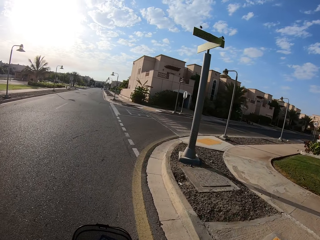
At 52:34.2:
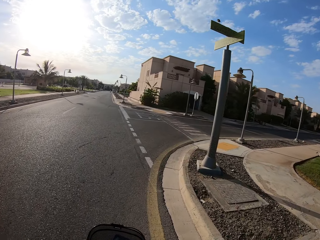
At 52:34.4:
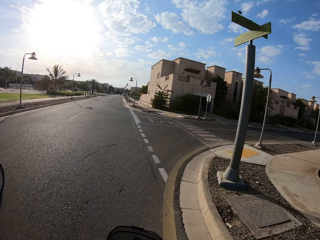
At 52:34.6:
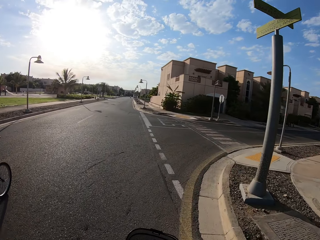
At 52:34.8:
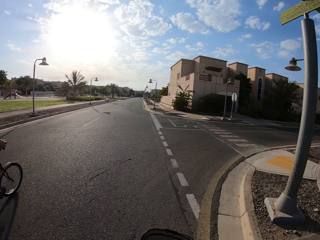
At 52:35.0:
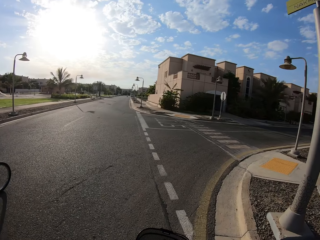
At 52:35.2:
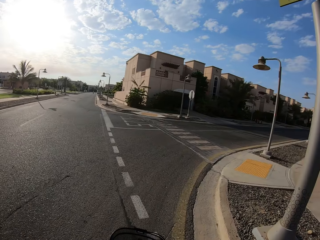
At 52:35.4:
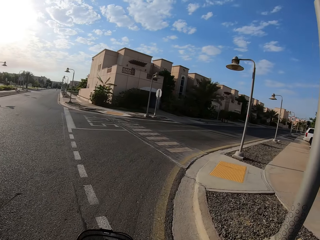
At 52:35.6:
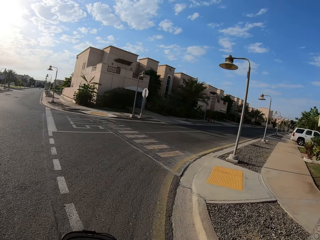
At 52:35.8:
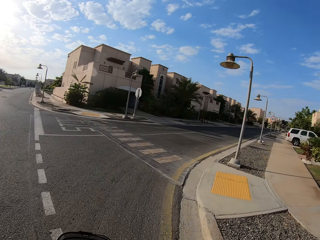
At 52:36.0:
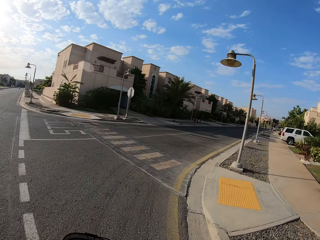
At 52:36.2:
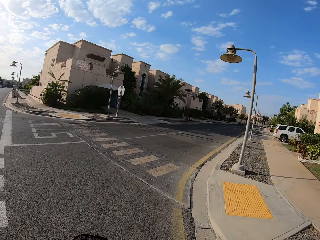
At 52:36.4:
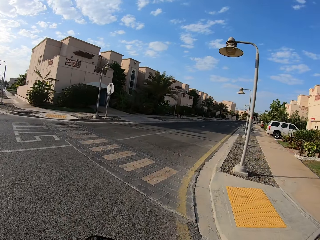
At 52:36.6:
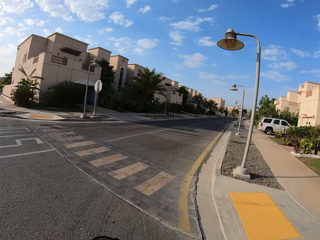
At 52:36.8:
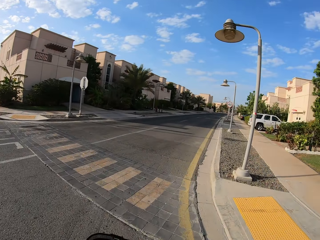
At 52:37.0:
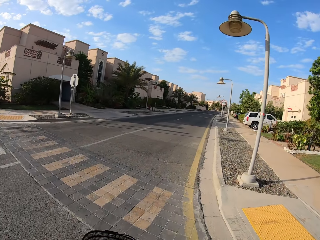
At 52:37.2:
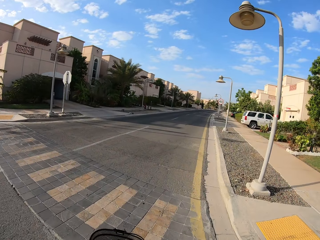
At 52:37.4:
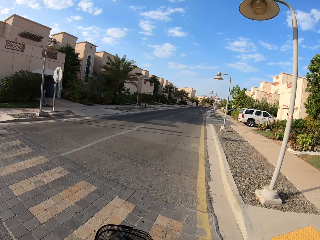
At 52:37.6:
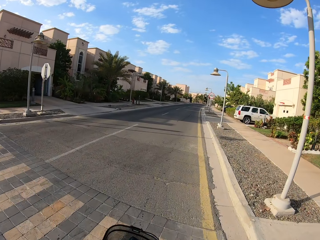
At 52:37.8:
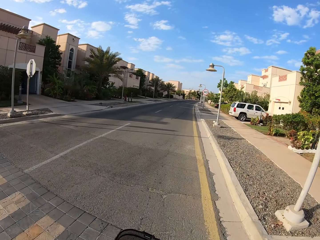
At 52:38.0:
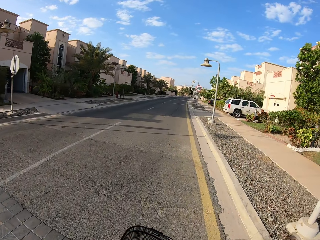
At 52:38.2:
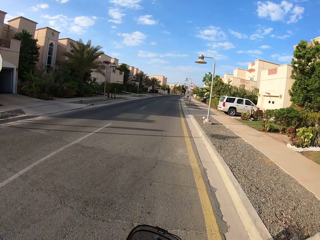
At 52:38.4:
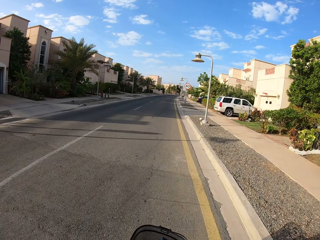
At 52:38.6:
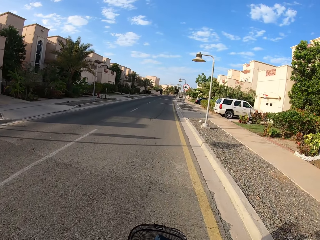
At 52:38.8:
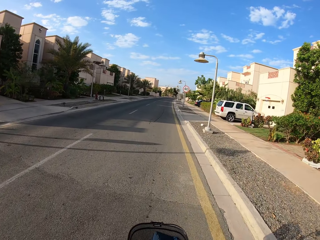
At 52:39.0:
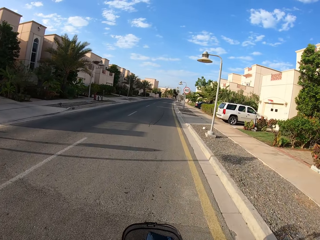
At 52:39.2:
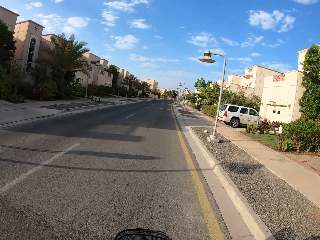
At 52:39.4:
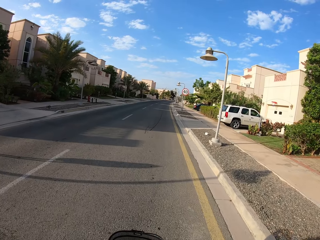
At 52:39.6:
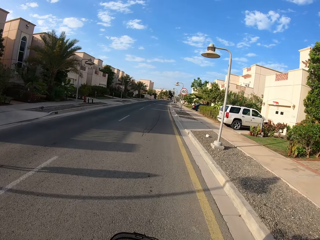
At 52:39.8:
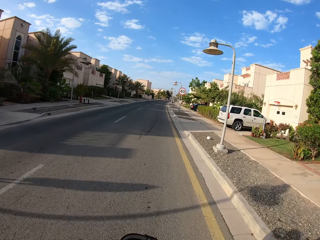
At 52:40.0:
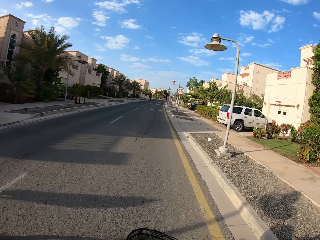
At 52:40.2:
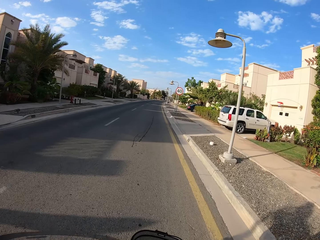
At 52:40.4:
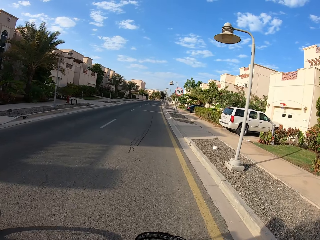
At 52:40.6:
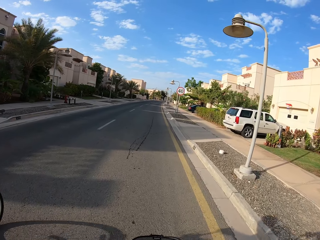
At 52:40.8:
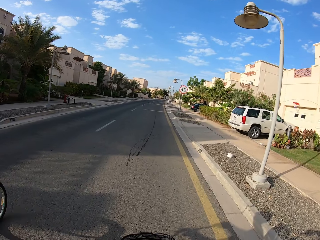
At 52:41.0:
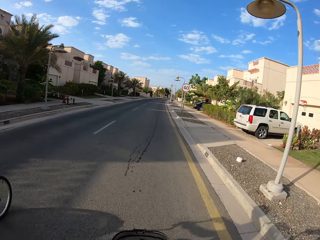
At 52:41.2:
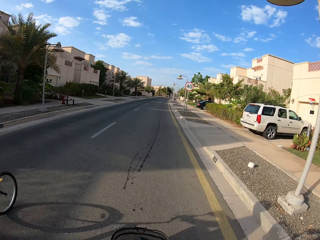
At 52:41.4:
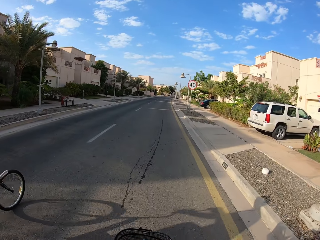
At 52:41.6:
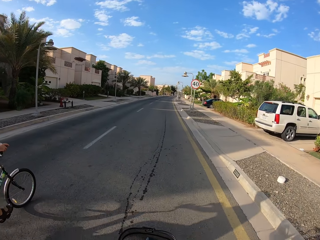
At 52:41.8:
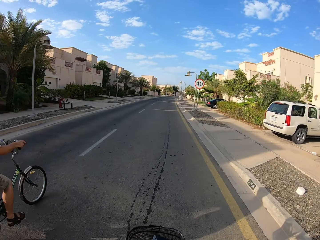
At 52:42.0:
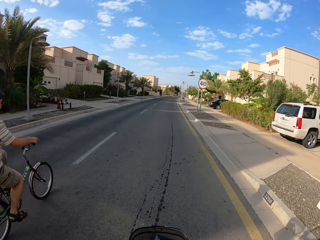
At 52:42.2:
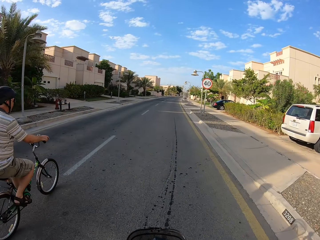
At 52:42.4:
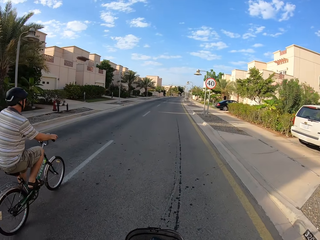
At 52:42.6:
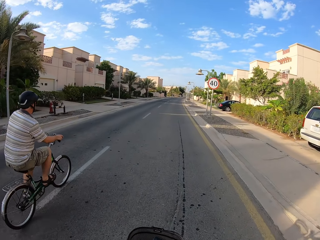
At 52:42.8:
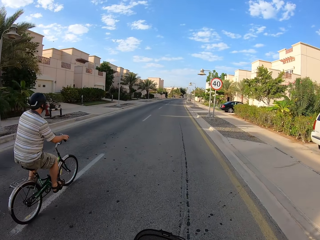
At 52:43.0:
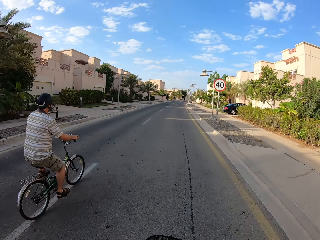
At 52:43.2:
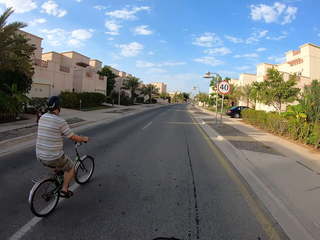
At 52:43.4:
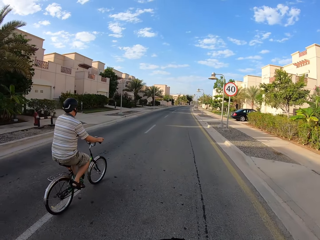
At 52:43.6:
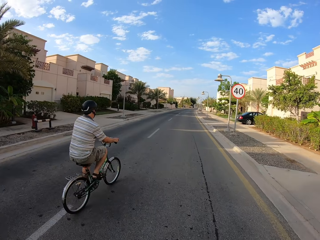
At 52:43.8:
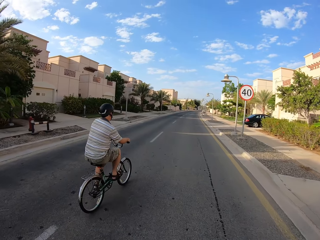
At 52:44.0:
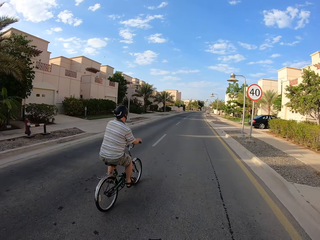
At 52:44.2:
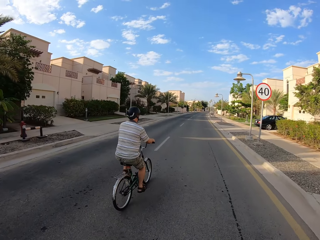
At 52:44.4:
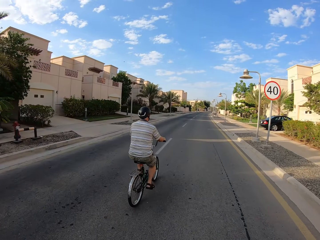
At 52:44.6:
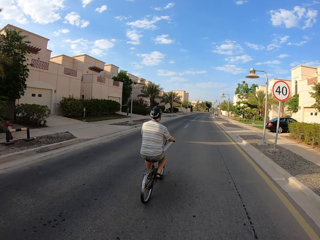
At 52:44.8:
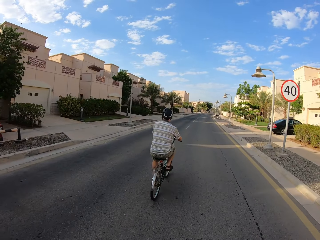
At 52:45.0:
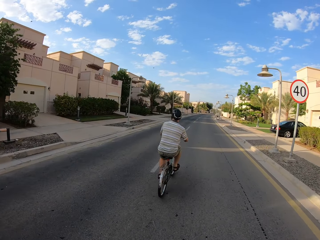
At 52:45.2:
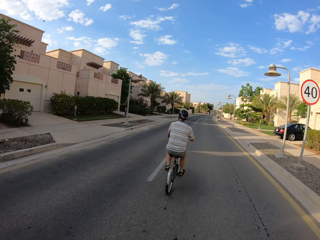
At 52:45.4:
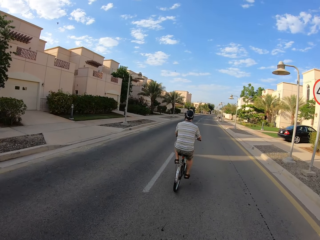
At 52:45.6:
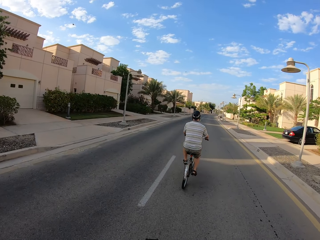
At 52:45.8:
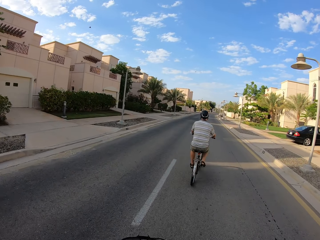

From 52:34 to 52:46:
The camera wearer makes a right turn on the road with his bicycle. A cyclist cycles on the road. The camera wearer cycles on the road. The cyclist cycles on the road.

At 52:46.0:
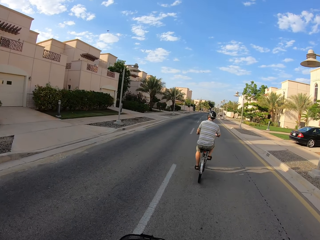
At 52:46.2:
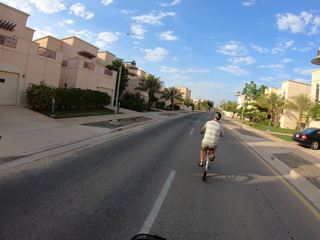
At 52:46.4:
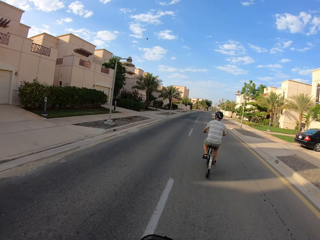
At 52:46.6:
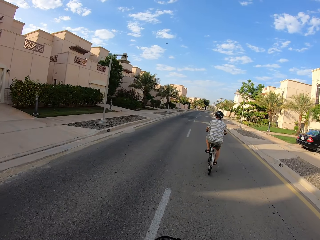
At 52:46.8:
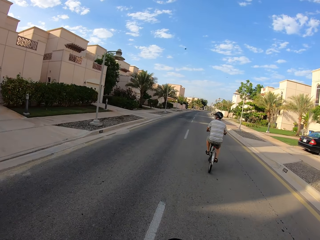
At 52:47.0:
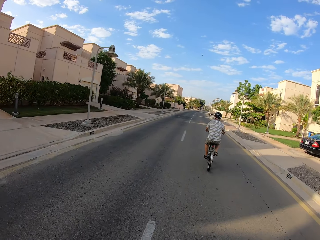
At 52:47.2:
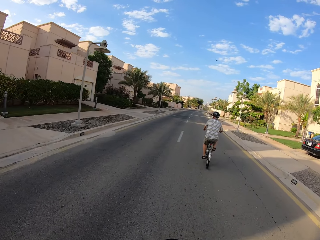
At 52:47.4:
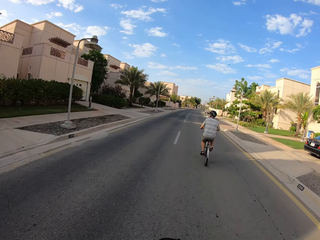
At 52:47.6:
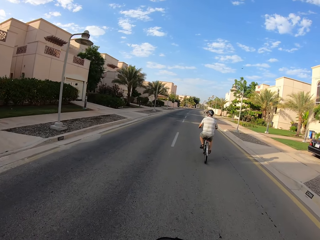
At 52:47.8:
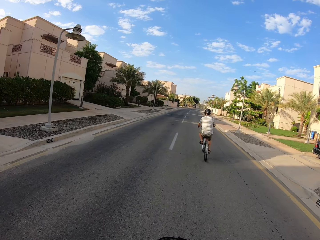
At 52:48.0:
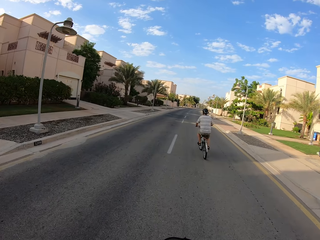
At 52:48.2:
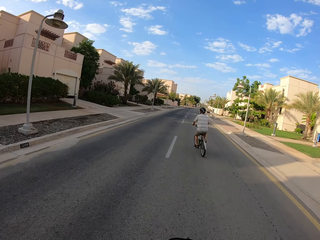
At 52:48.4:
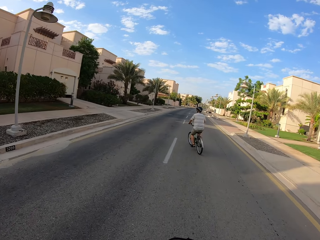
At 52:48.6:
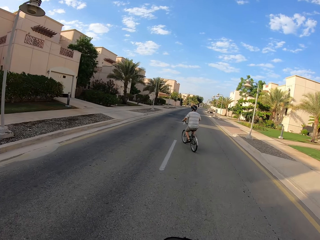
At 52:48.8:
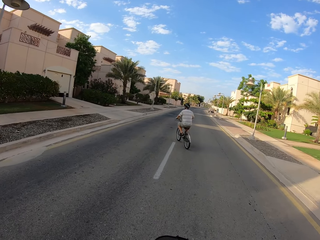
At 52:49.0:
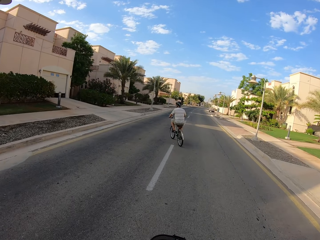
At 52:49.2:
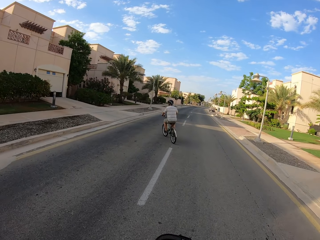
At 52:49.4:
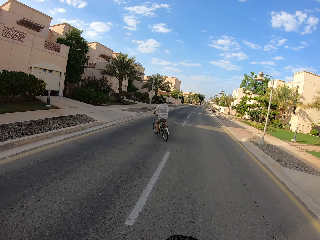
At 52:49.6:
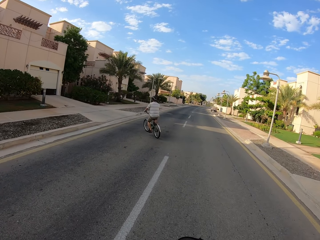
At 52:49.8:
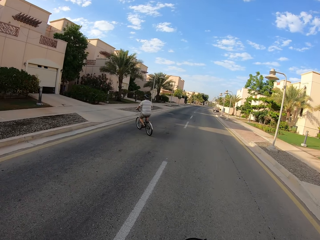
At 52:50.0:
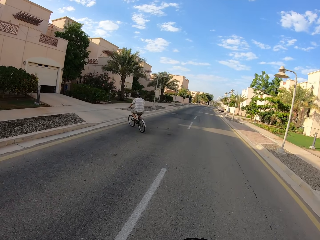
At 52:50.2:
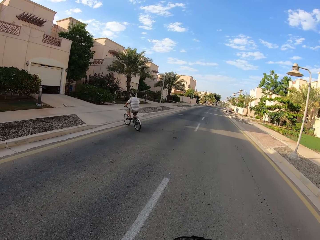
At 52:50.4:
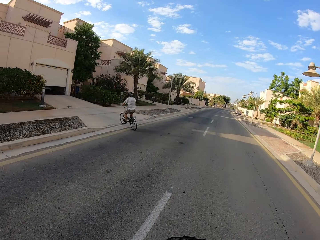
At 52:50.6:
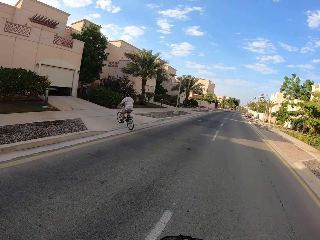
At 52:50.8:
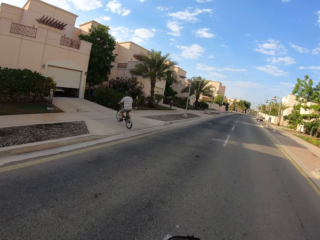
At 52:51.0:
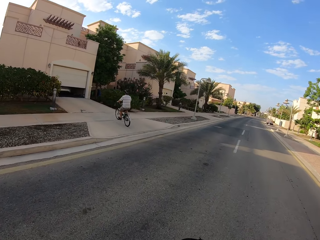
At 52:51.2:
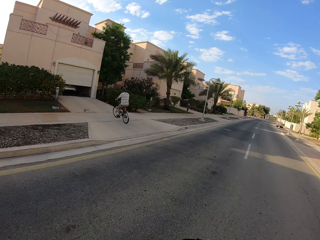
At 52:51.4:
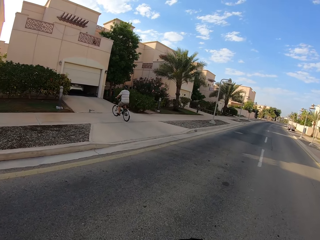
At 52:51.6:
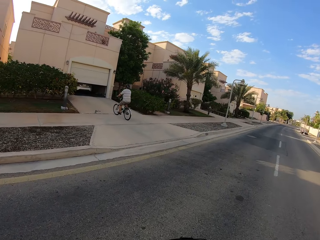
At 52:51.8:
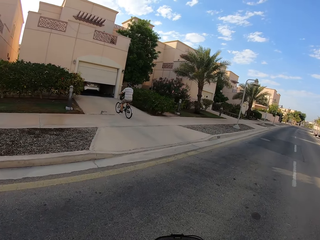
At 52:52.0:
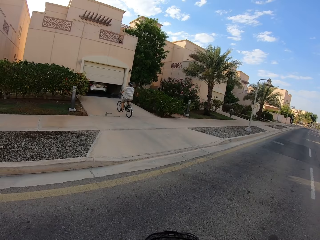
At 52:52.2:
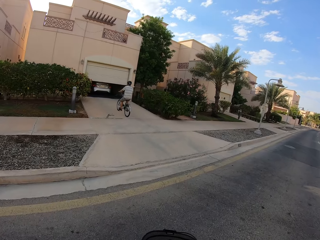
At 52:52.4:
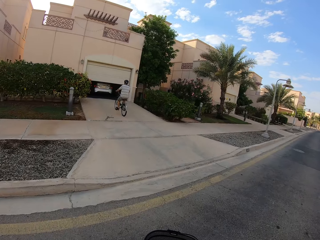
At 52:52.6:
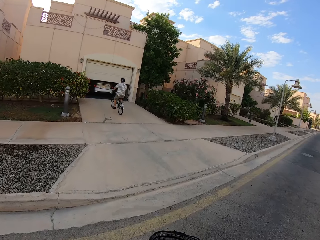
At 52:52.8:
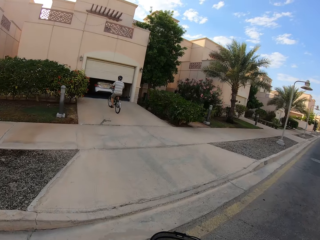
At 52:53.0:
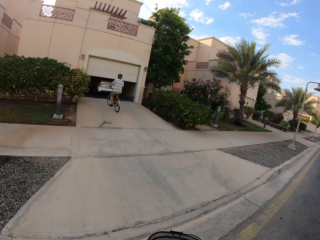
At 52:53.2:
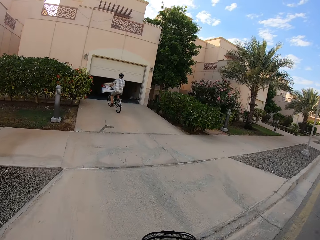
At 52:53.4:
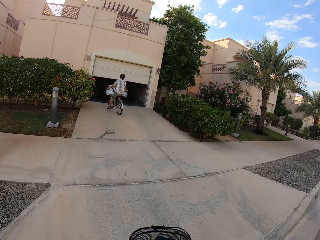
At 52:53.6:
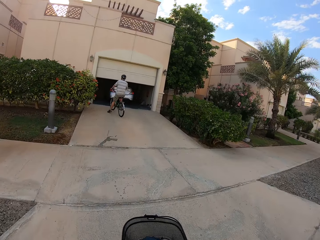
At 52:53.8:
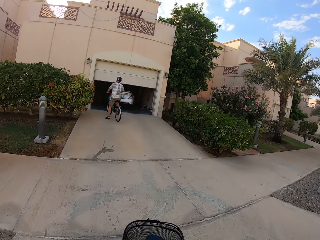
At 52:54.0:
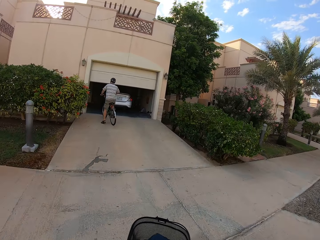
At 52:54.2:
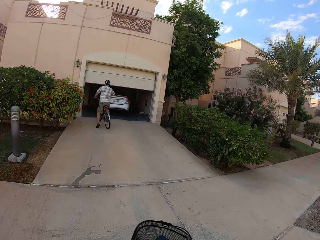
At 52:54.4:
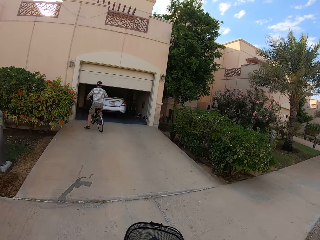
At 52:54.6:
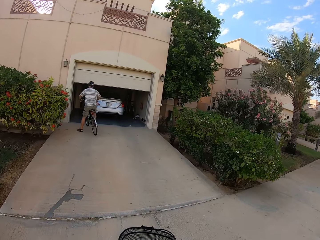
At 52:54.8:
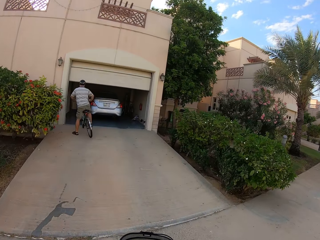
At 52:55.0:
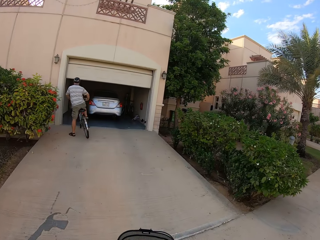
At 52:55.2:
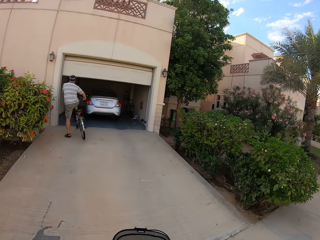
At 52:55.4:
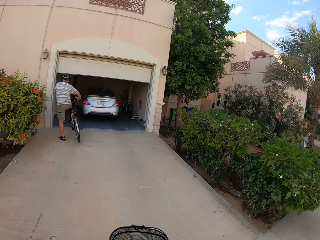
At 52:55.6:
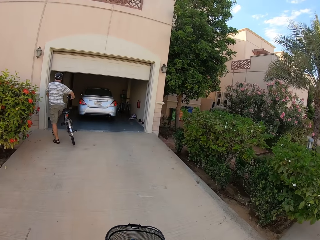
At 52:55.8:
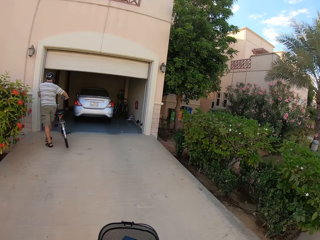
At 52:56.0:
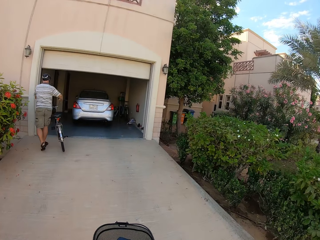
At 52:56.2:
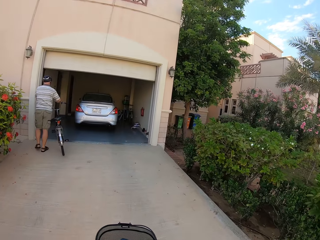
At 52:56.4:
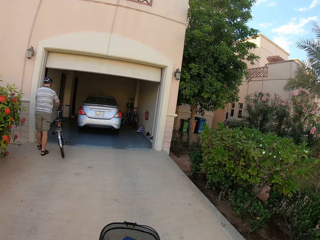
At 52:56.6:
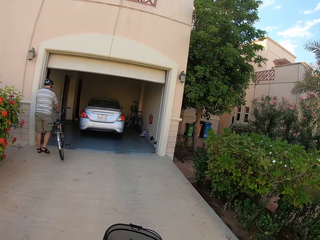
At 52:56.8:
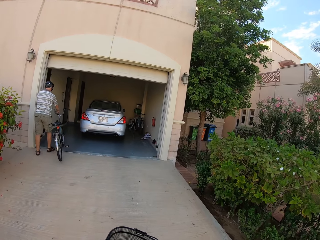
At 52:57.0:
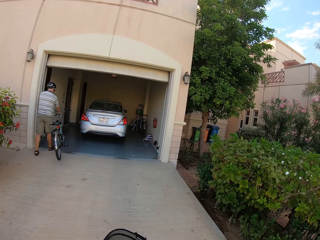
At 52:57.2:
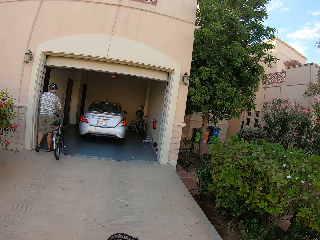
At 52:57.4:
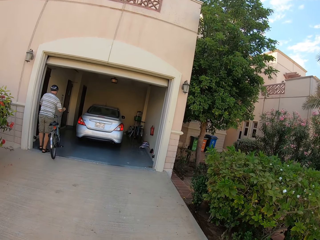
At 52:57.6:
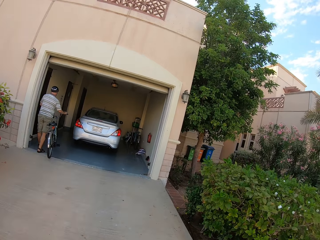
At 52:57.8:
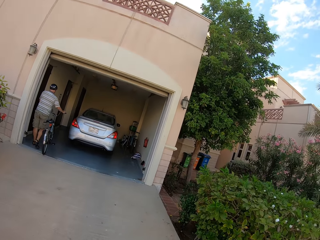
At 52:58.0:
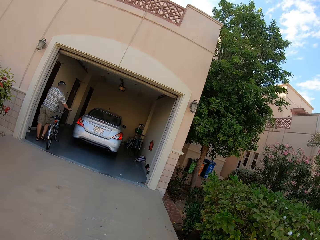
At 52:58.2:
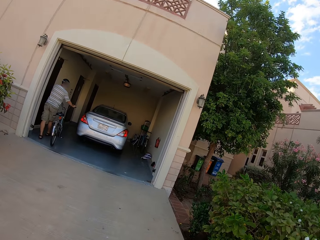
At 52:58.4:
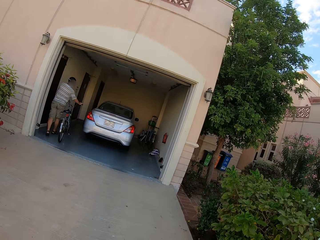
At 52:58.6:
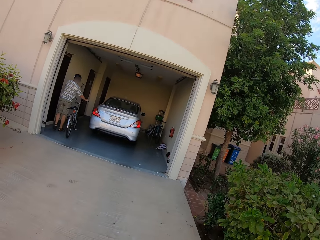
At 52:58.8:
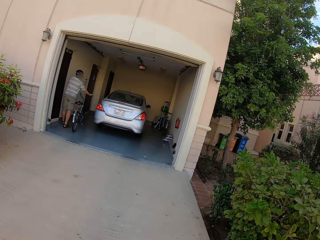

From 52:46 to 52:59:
The cyclist cycles into a garage. The cyclist places his left leg on the ground. The camera wearer cycles into the garage. The cyclist stops, gets off the bicycle, removes his right leg from the pedal of the bicycle, walks into the garage with the bicycle and places both legs on the ground. The cyclist pushes the bicycle.
